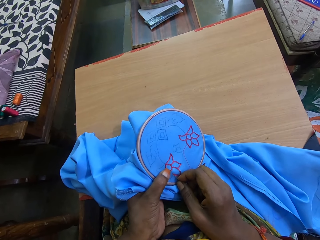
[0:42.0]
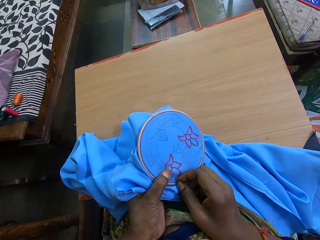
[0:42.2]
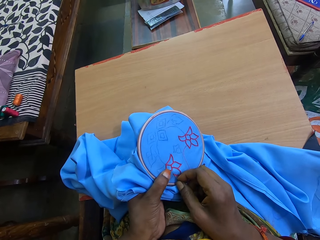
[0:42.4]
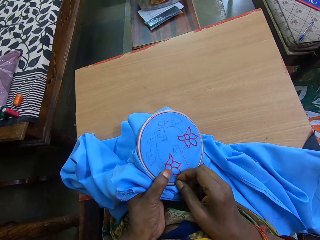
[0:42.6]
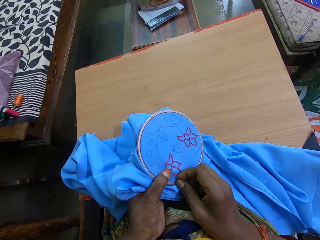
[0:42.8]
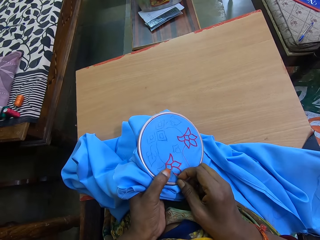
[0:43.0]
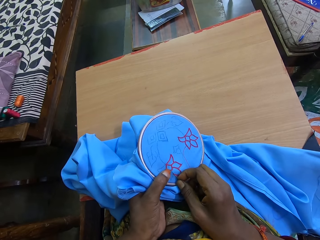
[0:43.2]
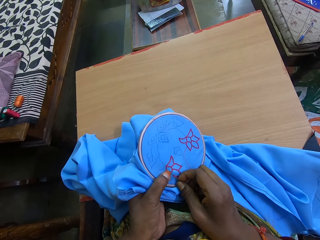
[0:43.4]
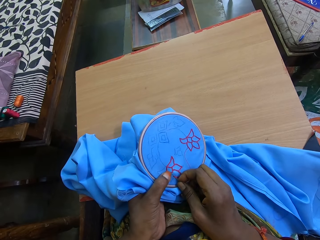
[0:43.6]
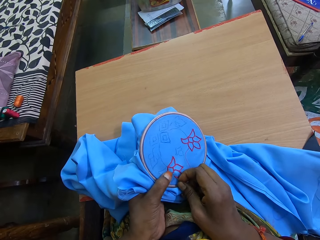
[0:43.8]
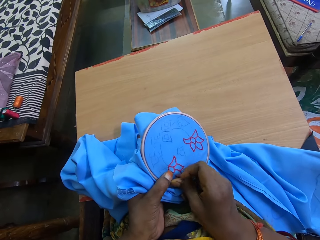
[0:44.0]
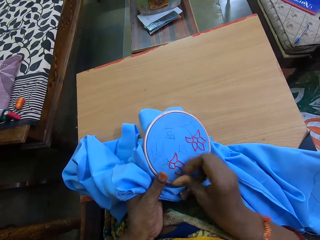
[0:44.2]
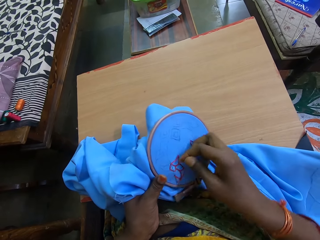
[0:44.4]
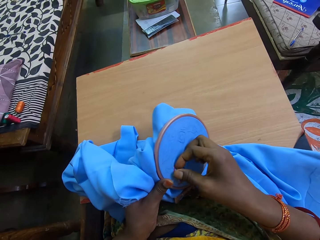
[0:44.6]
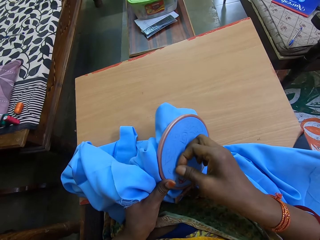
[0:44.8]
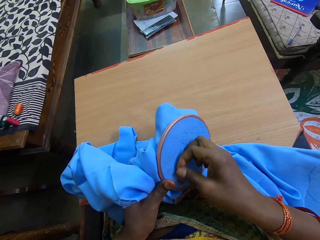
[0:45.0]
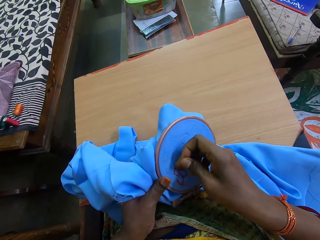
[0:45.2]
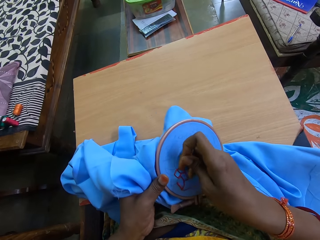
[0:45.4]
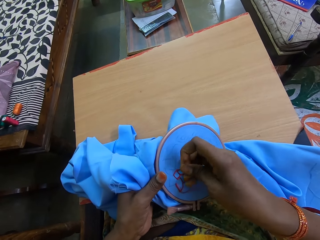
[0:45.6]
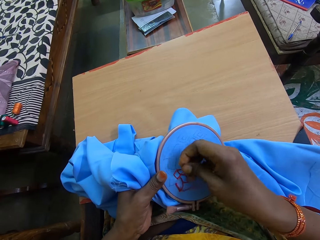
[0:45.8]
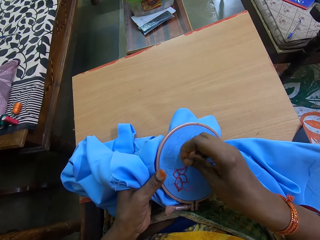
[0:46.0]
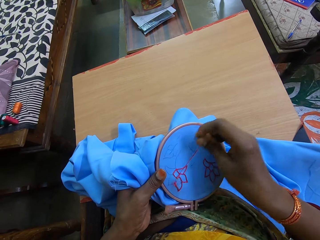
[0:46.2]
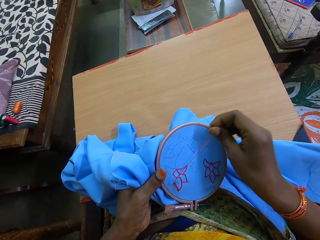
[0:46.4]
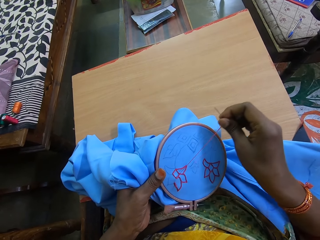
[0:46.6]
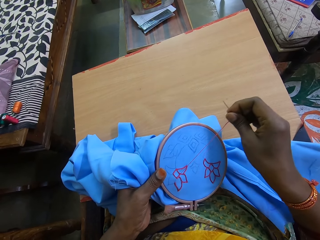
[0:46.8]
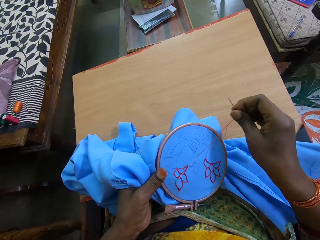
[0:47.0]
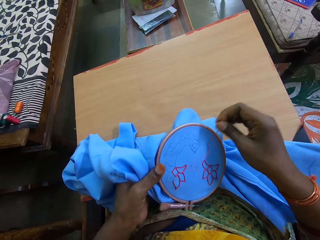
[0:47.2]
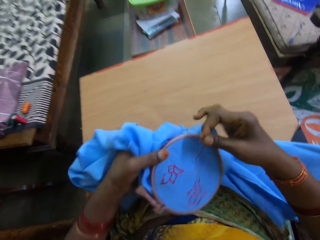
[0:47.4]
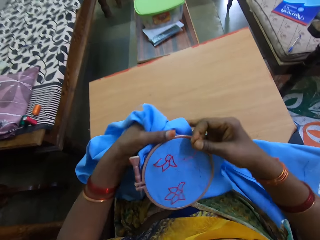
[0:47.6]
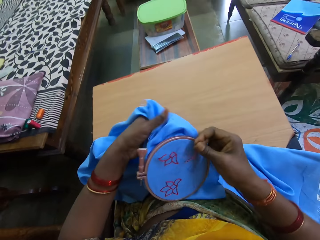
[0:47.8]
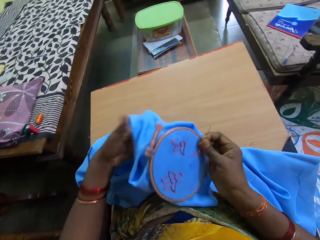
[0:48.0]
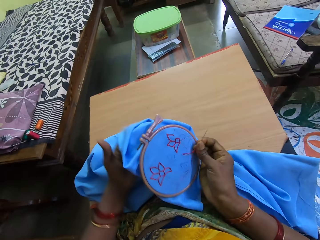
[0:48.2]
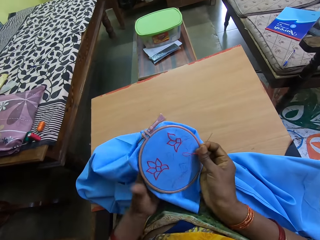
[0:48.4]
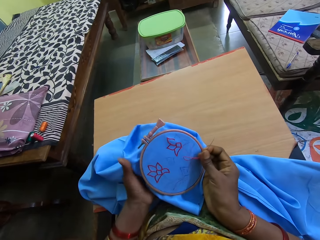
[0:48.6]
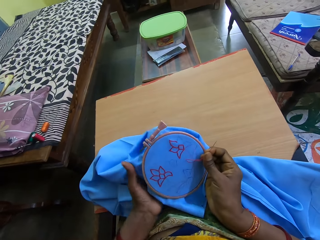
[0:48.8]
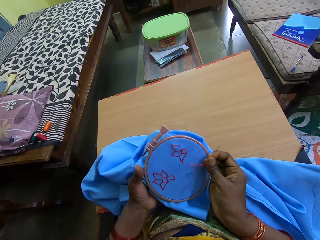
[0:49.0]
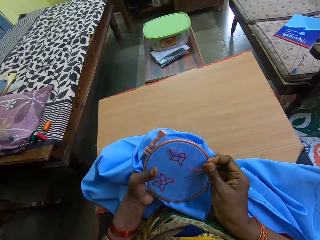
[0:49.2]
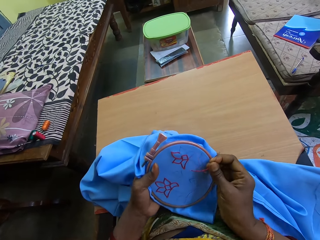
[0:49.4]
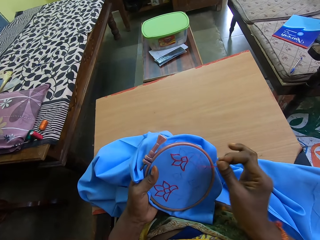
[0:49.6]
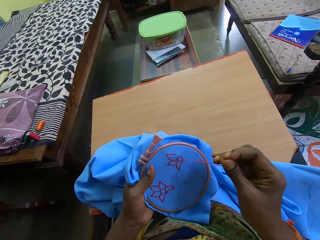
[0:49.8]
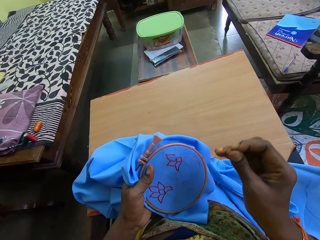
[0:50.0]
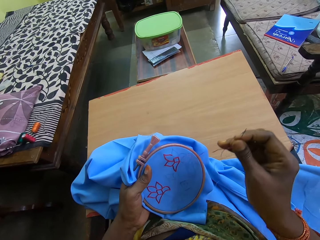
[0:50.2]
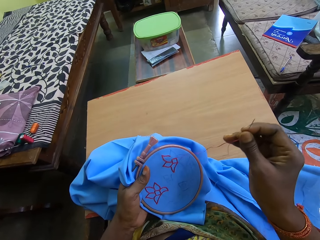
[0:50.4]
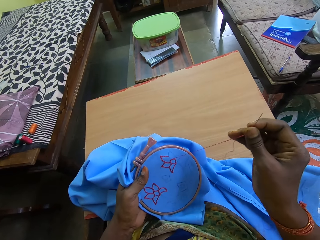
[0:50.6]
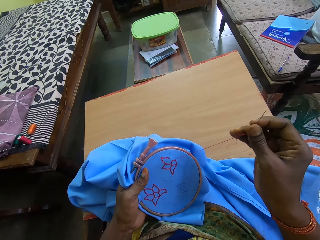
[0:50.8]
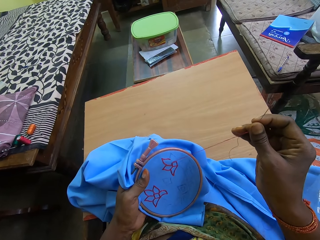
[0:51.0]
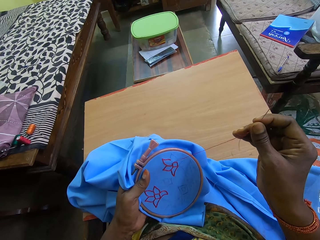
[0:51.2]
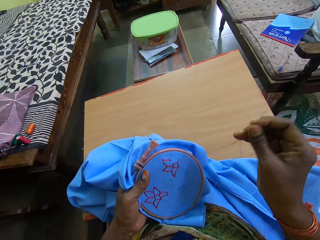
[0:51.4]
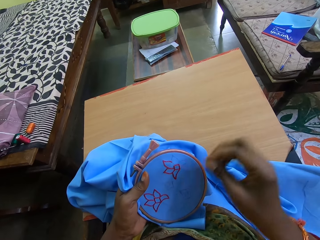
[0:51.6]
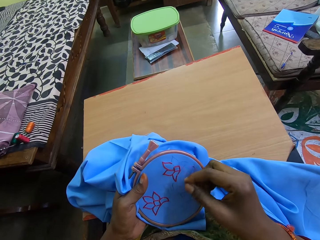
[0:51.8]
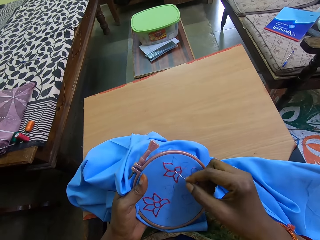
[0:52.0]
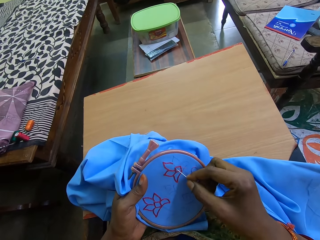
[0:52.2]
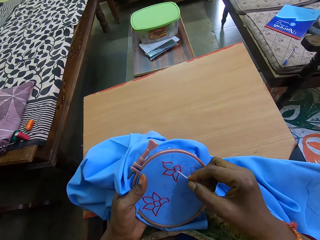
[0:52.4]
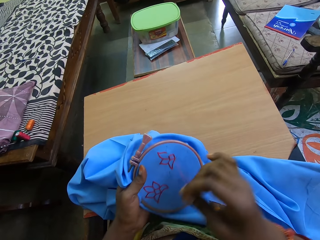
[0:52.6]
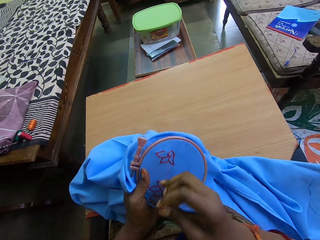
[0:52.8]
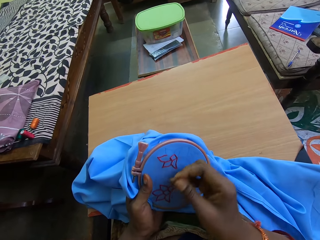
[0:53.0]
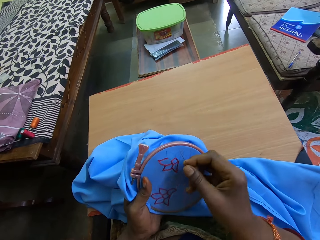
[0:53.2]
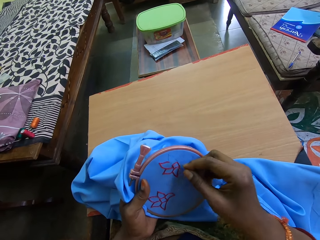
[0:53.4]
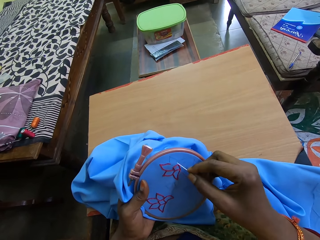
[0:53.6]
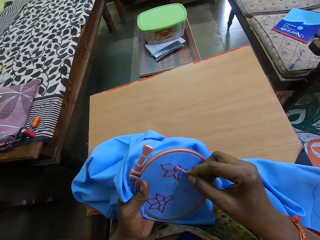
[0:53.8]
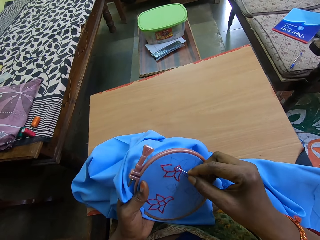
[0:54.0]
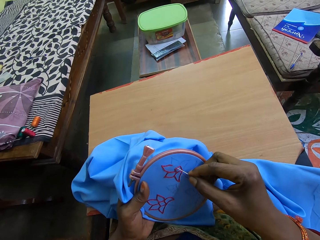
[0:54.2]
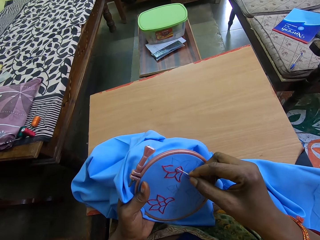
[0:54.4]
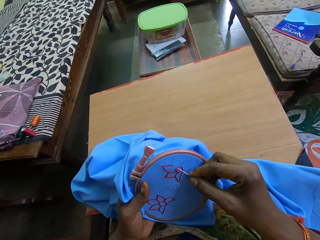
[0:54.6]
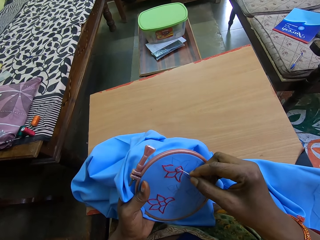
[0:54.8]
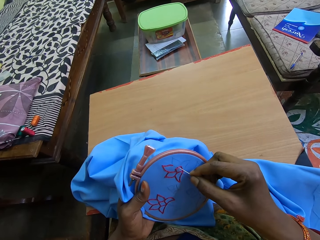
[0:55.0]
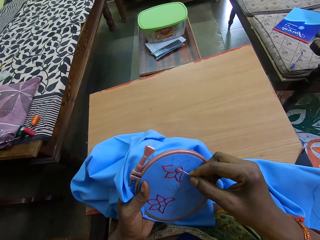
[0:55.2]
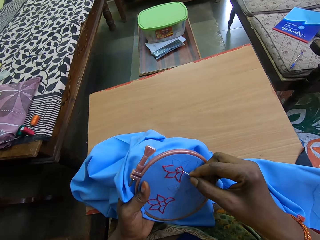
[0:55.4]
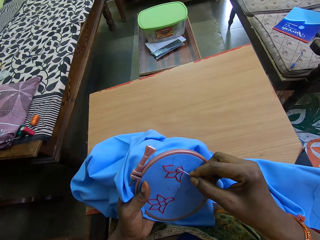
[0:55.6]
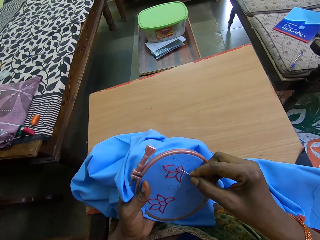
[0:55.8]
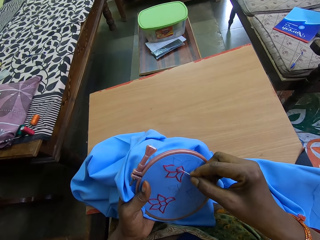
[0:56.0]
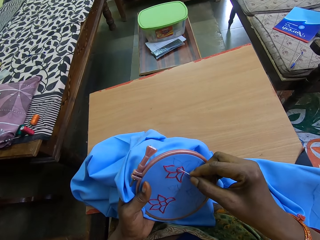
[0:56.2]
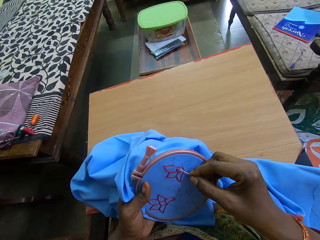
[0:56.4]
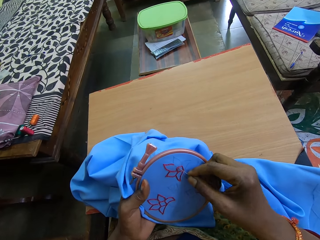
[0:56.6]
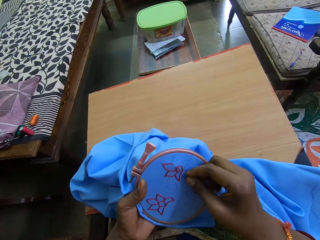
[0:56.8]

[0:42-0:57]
The camera wearer pulls a needle in the cloth. They turn the cloth. They straighten a thread. They insert the needle in the cloth. They align the thread. They insert the needle in the cloth.

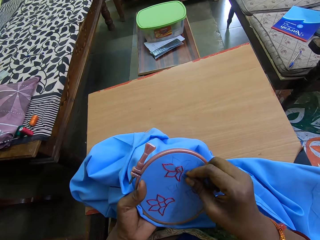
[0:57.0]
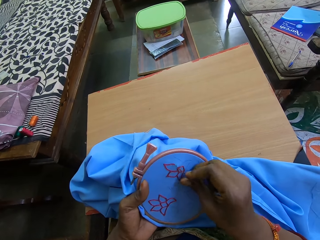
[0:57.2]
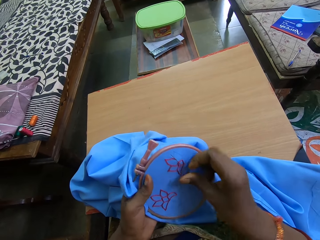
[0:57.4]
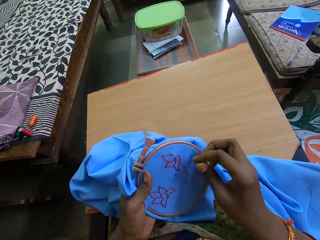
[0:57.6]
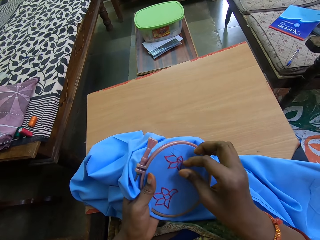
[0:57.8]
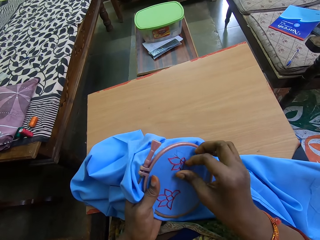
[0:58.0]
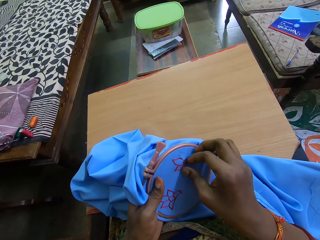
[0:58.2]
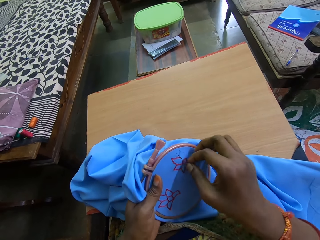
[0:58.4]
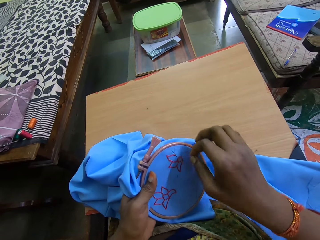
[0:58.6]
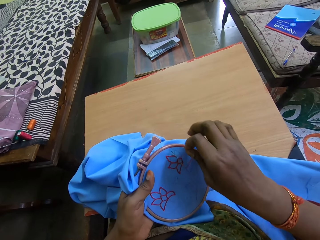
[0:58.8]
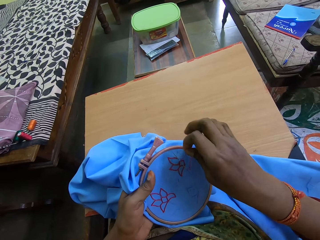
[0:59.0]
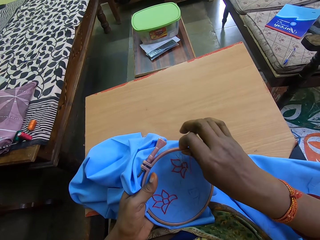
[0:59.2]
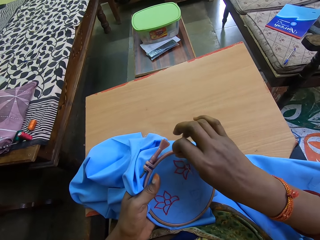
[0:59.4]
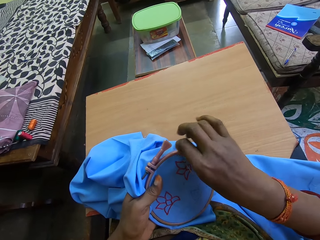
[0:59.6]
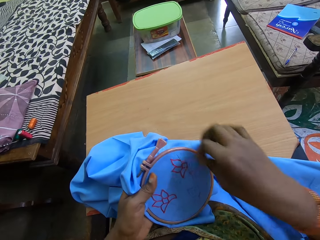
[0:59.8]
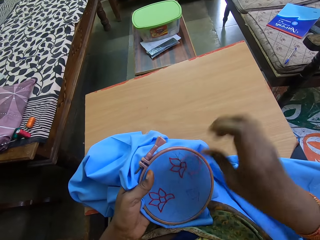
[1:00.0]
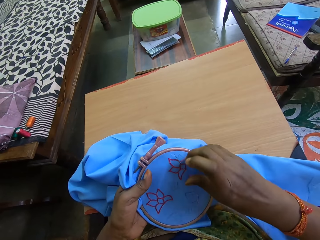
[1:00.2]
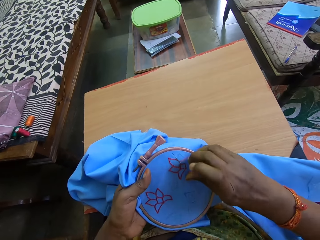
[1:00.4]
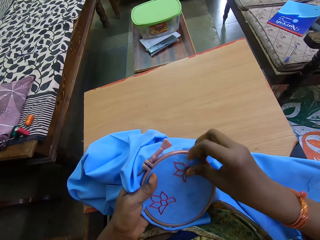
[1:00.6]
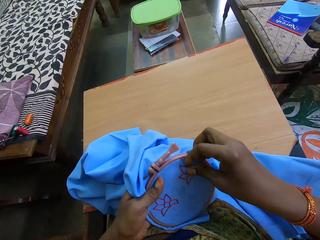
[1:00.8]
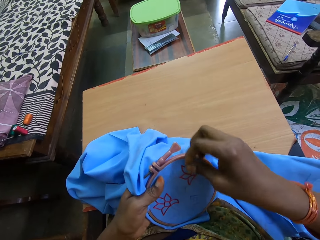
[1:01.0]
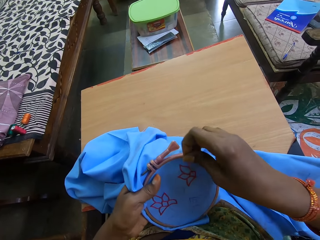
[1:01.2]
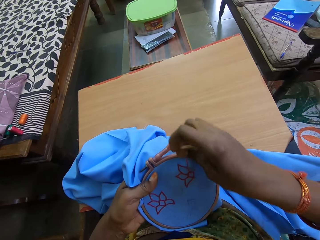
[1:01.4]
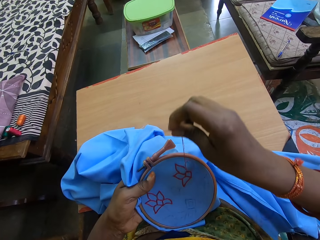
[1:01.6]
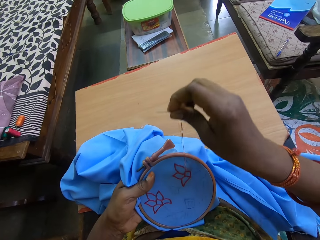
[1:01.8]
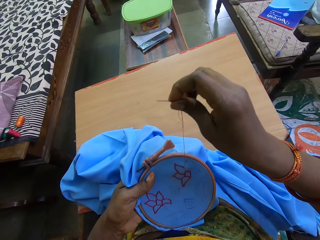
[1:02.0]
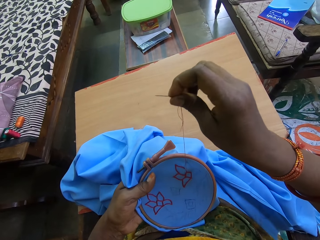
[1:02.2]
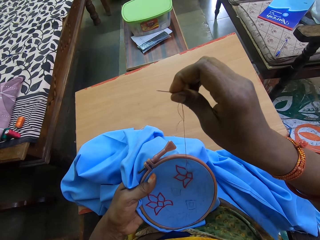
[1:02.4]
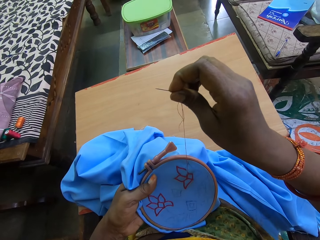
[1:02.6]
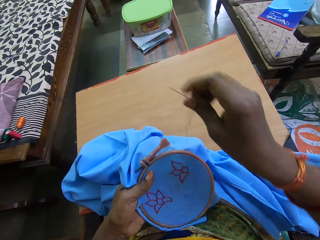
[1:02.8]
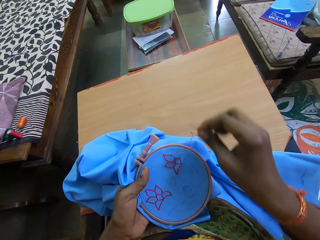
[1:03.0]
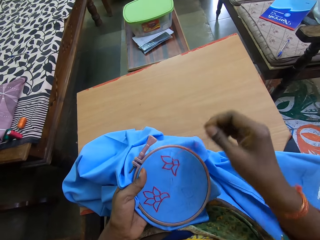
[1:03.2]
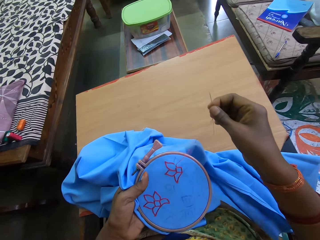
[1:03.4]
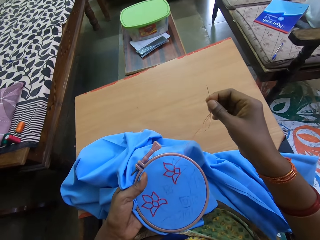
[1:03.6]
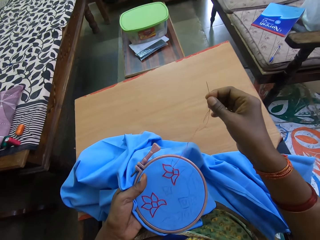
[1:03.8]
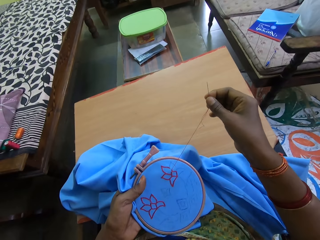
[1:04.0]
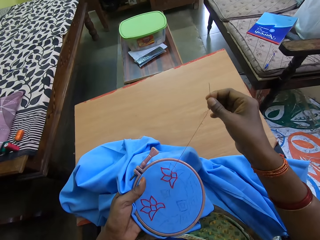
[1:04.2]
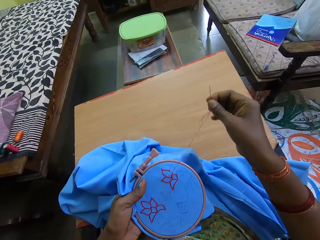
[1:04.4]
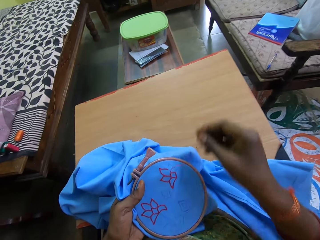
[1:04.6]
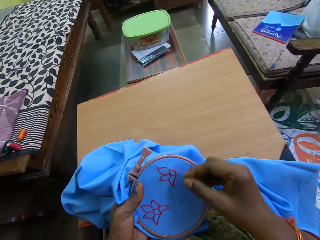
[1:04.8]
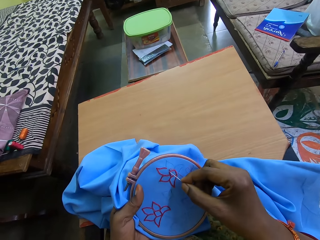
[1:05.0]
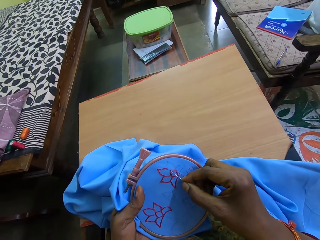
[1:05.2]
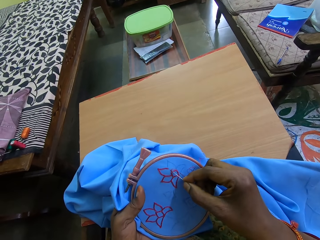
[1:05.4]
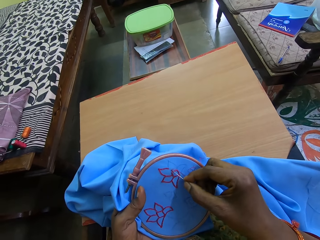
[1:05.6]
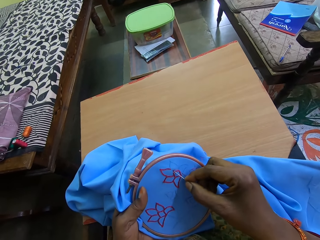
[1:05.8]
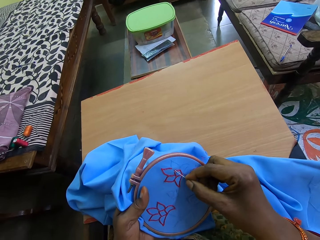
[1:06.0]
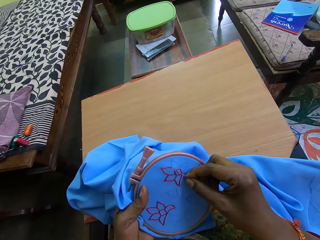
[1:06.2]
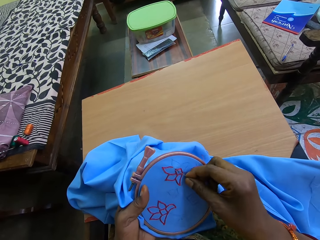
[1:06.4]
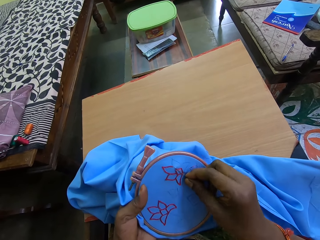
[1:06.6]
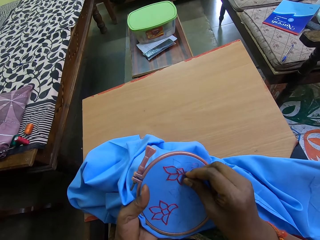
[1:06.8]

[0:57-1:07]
The camera wearer aligns a thread on the needle. They pull the needle in the cloth. They straighten the thread. They insert the needle in the cloth.
